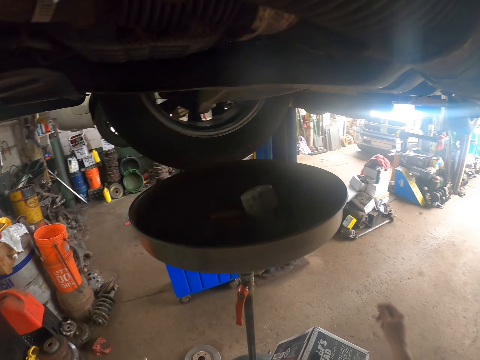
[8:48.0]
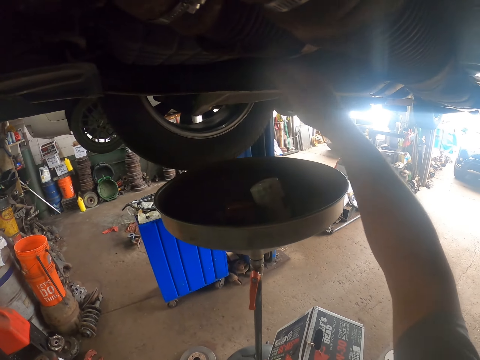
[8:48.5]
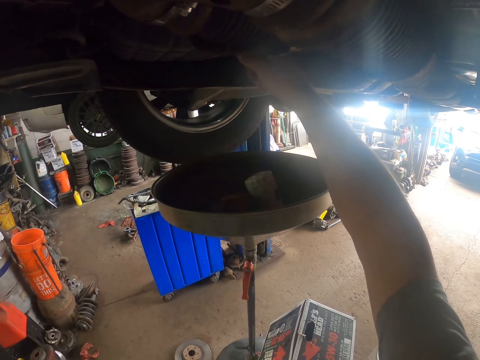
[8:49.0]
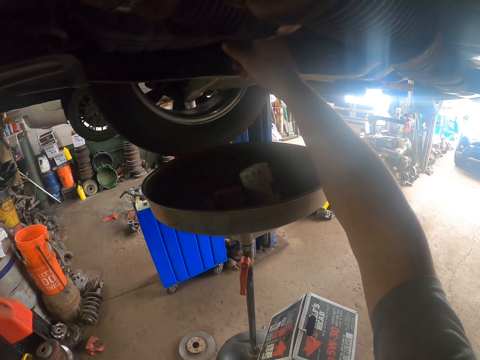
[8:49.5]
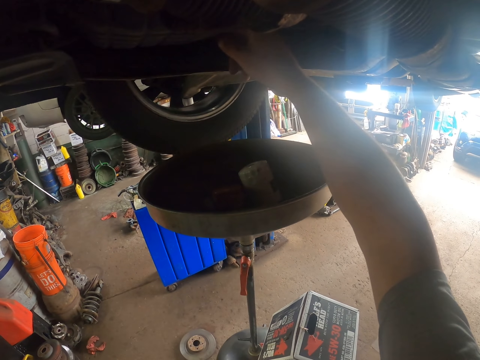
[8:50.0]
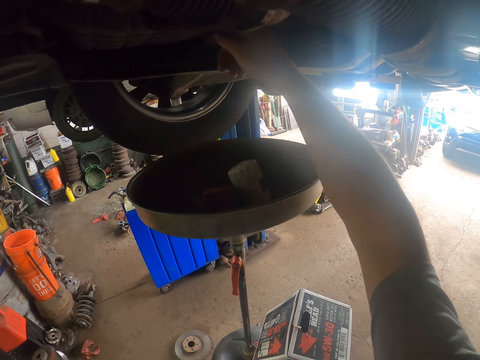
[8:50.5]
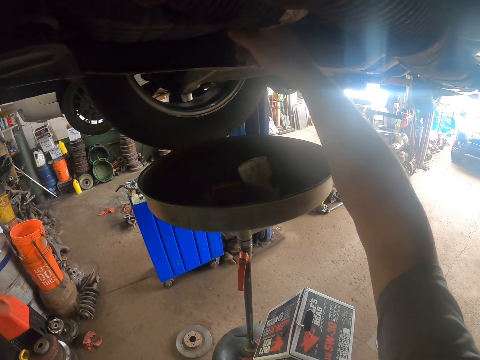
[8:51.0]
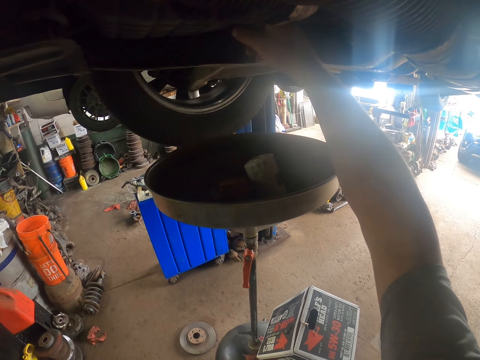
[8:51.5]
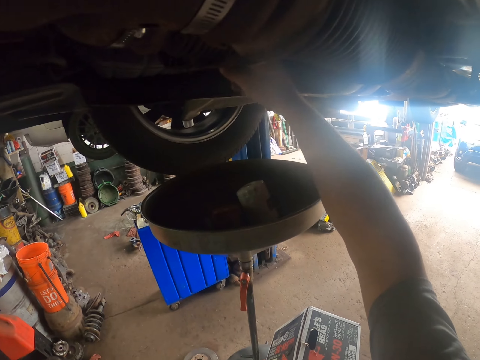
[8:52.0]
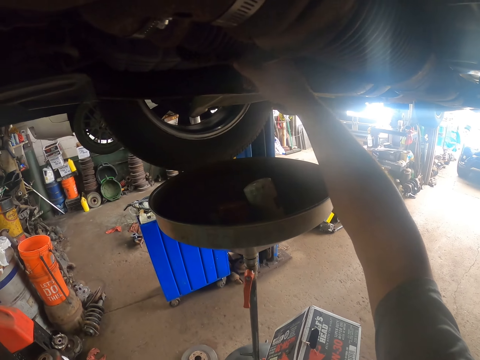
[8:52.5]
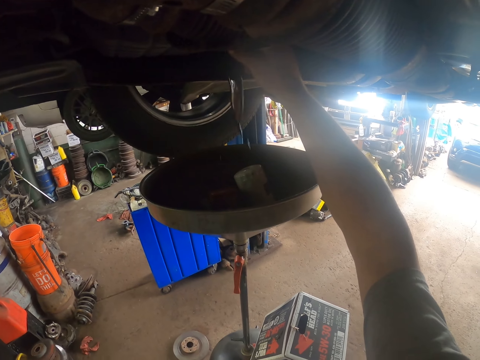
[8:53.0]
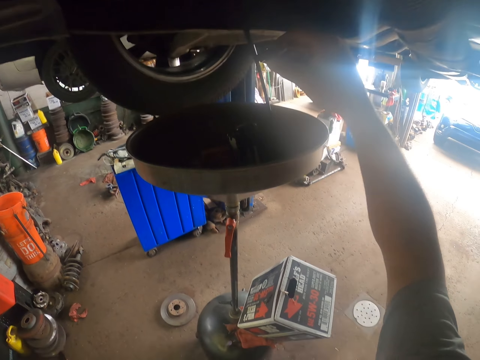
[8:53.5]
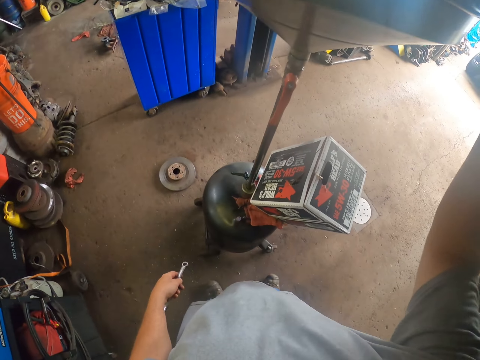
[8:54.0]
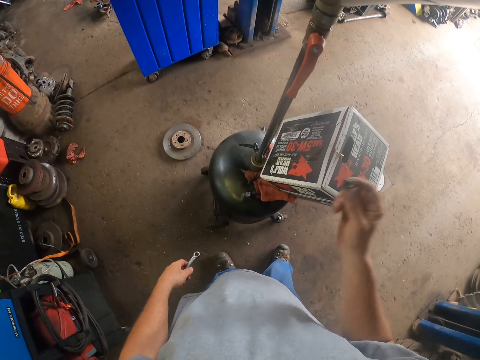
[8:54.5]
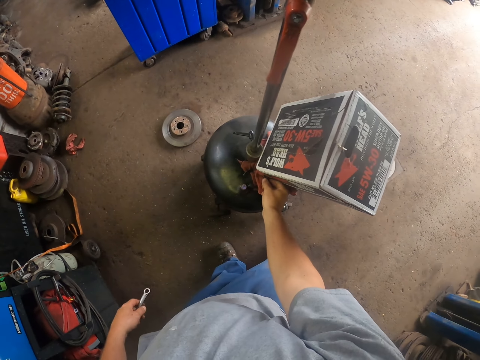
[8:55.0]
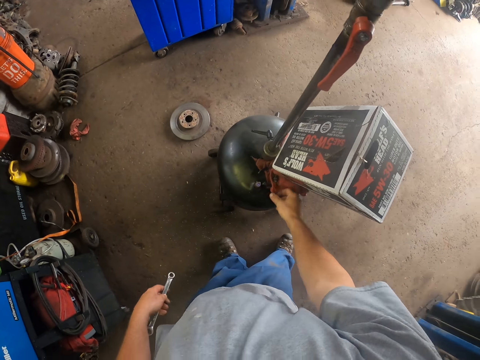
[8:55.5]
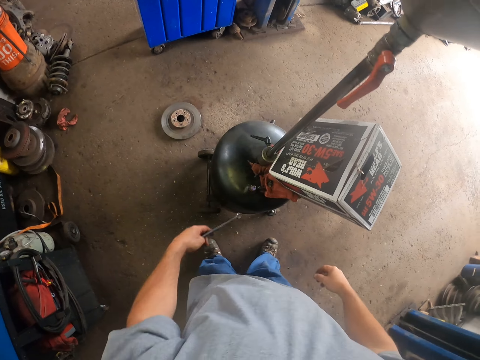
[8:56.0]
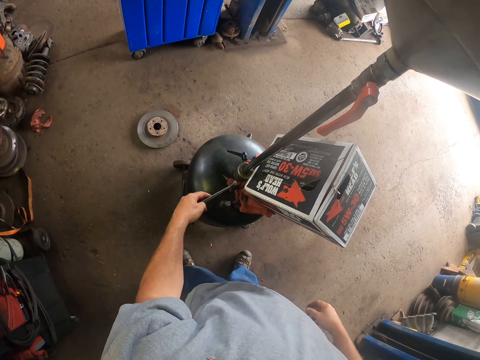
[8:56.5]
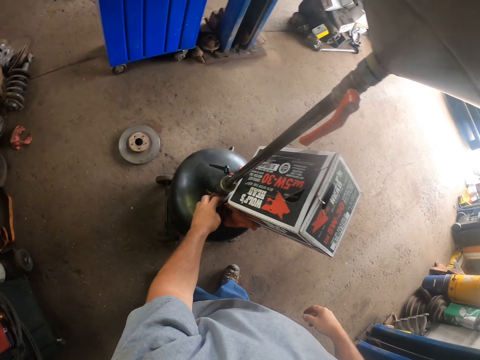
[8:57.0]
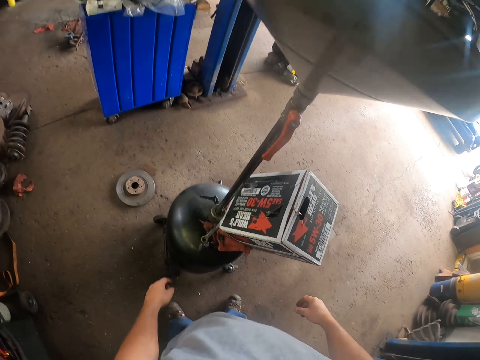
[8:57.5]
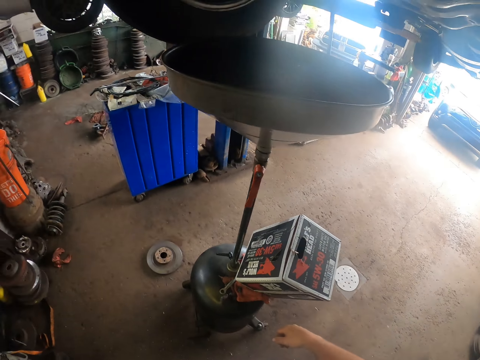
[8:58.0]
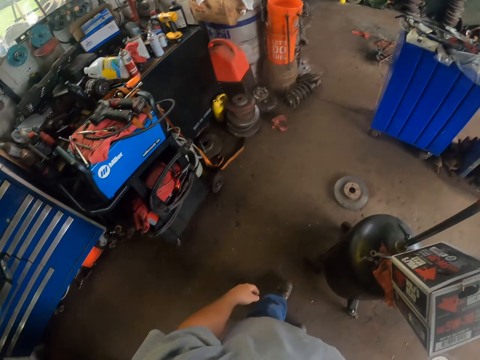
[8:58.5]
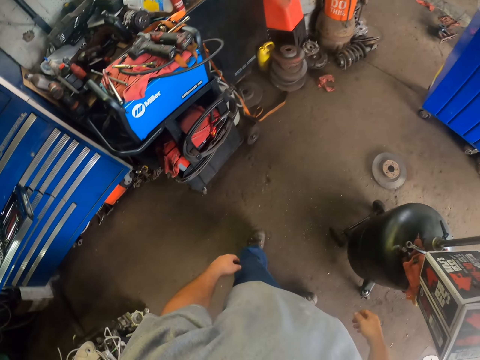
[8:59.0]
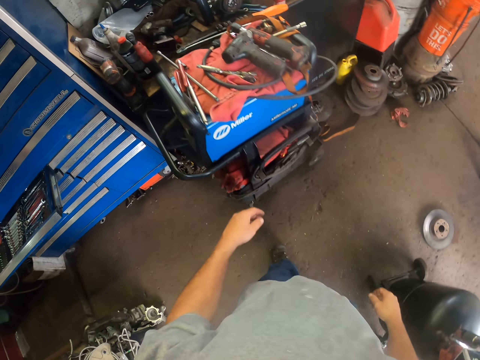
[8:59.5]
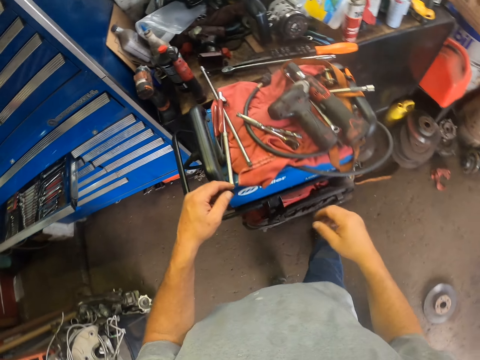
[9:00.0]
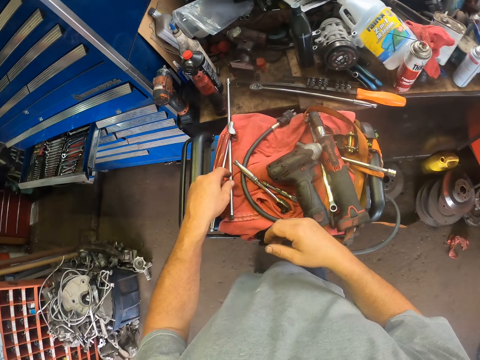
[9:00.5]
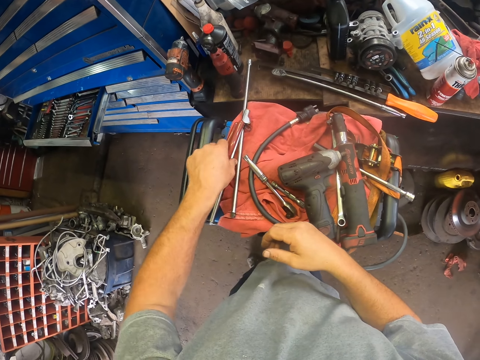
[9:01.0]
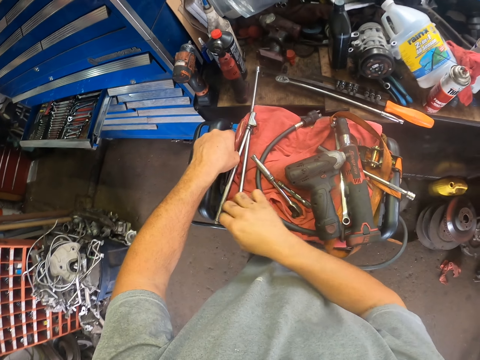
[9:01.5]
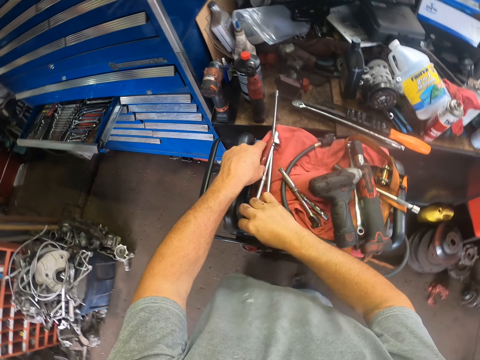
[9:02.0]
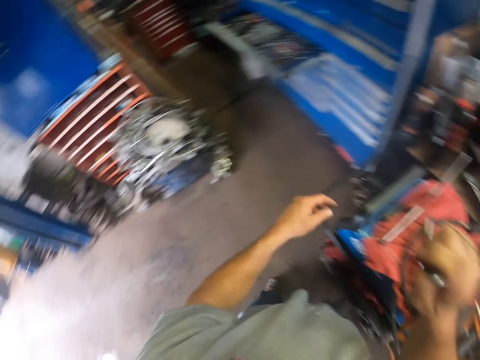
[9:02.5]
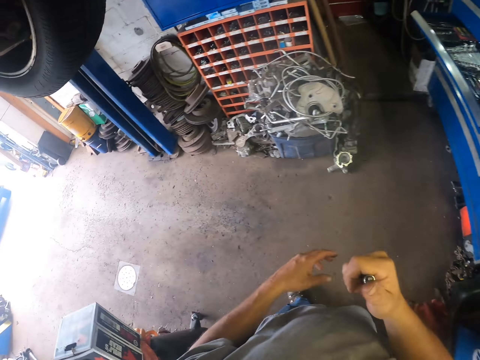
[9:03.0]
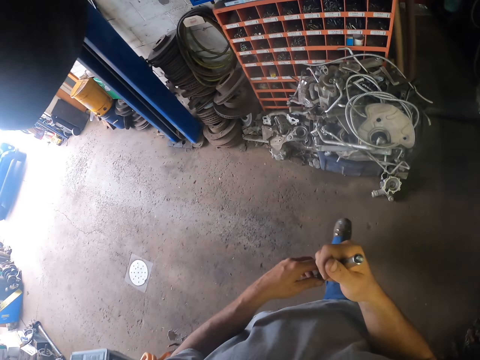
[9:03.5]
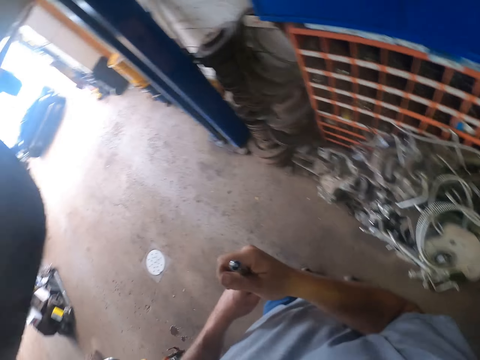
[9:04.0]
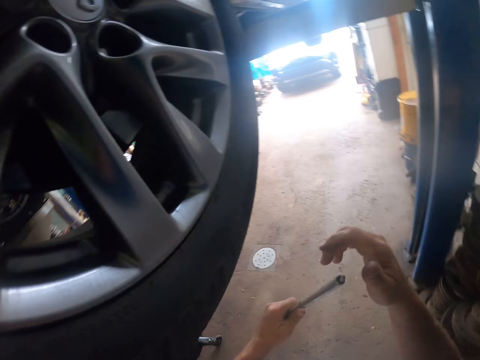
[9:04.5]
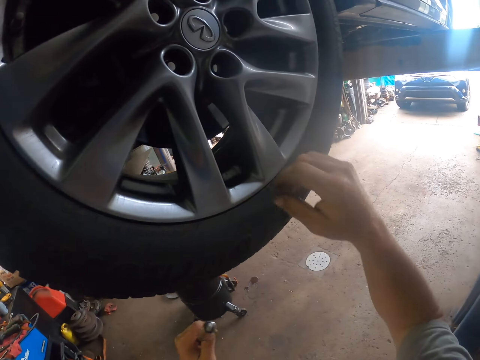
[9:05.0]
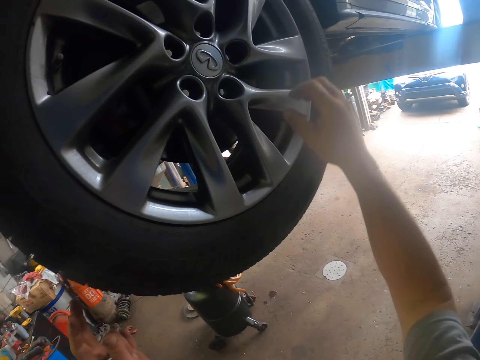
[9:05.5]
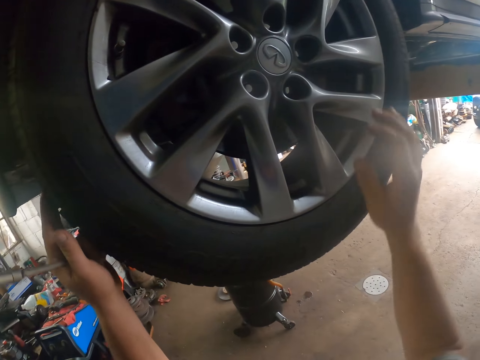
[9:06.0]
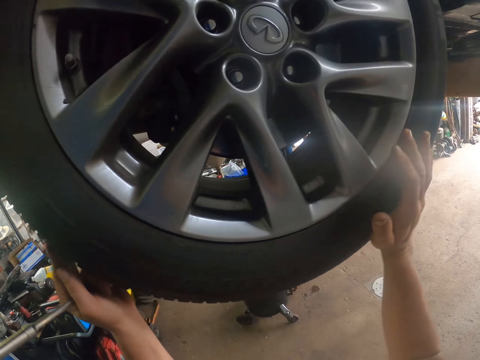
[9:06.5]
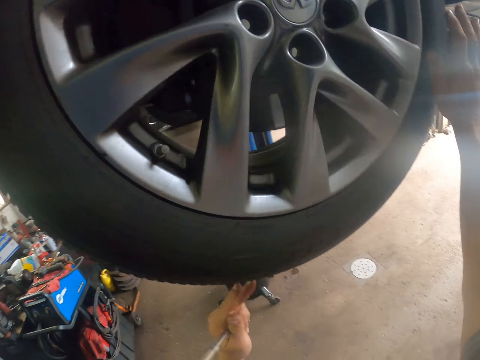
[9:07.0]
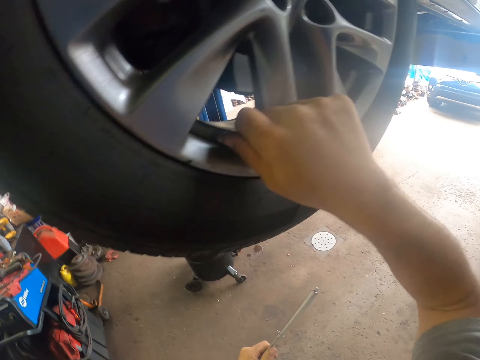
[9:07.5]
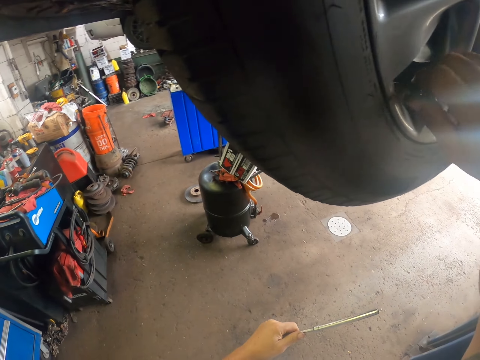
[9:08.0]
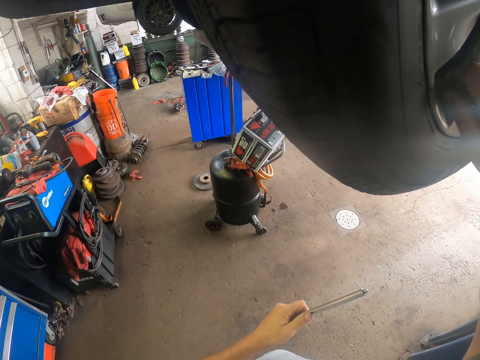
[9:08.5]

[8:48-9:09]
The camera wearer opens something on the car with his right hand. He removes oil from the car. He puts the bolt down. He puts the hand wrench down. He walks around the garage. He picks up a spanner with his right hand. He moves the car wheel. He removes the car pressure. He opens the tire valve with his right hand.

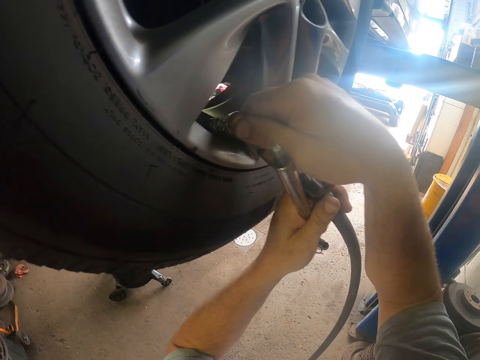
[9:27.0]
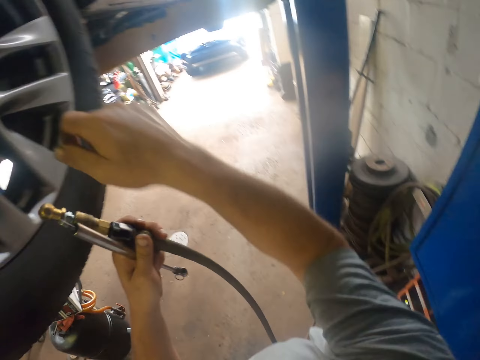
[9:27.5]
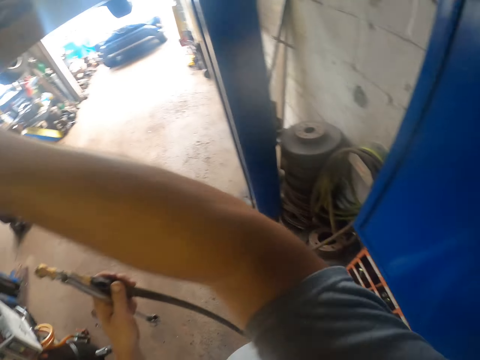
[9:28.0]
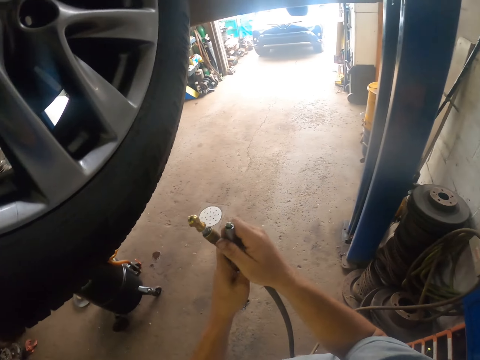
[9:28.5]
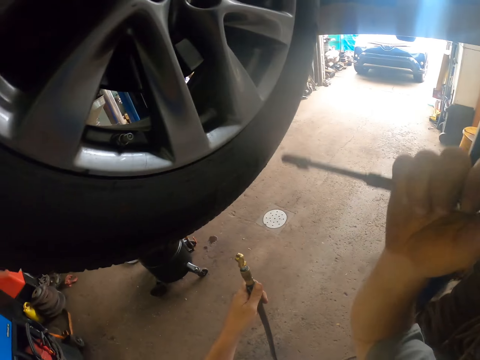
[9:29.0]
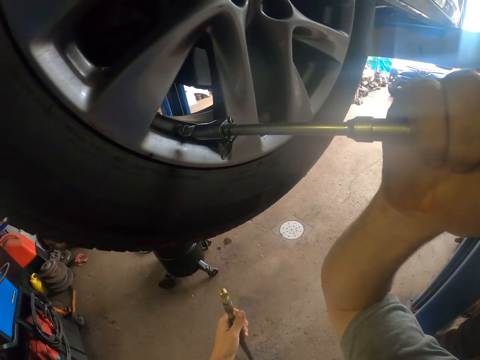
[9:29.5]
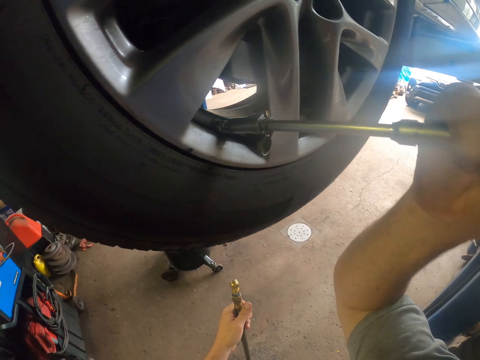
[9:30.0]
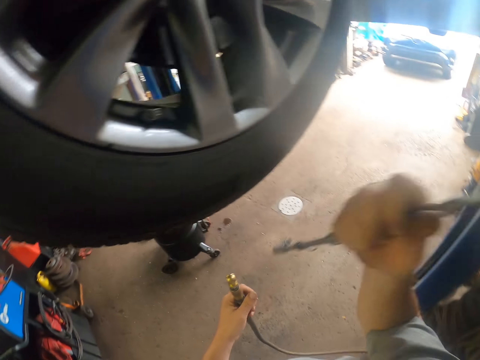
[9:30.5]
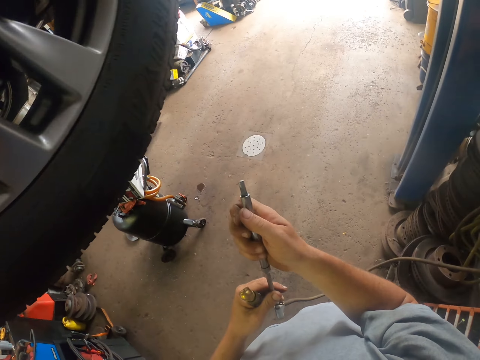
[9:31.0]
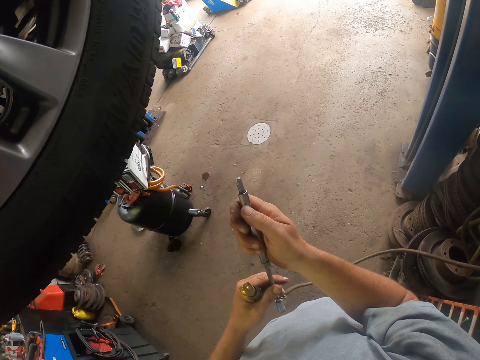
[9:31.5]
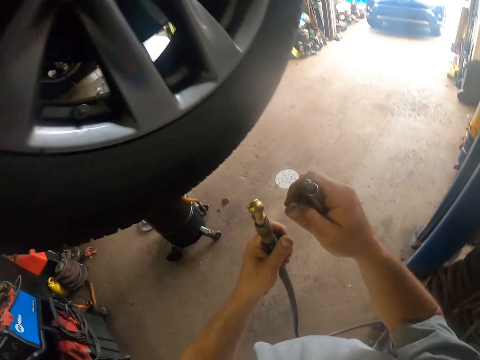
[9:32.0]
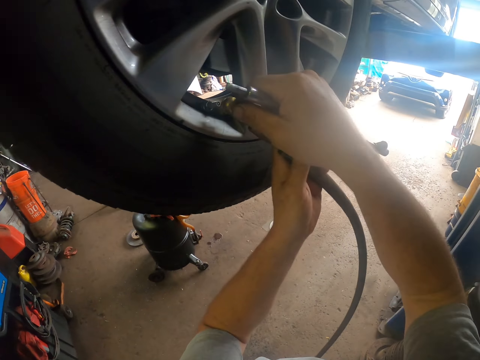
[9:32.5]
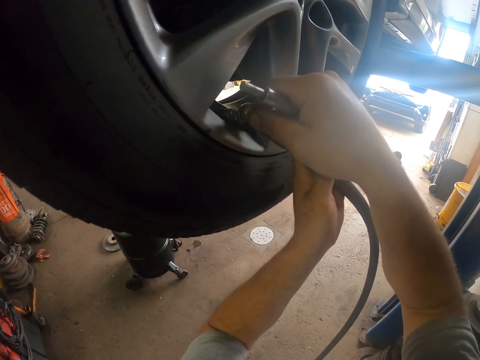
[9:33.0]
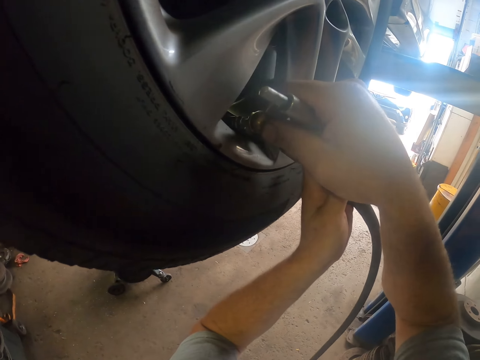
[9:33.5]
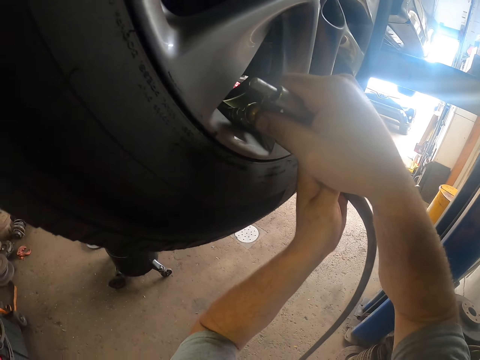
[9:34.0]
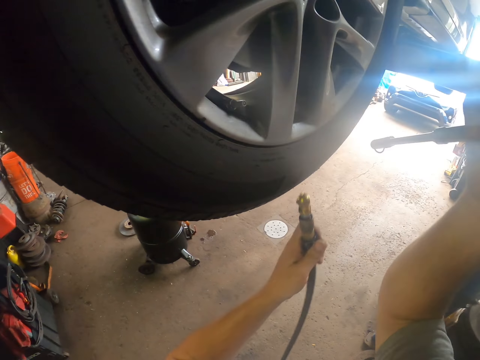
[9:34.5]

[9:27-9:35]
The camera wearer removes the air hose. They place the lug wrench on the valve and loosen the tube valve. They place the air compressor on the valve. They put pressure in the tire.
